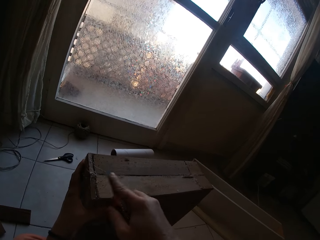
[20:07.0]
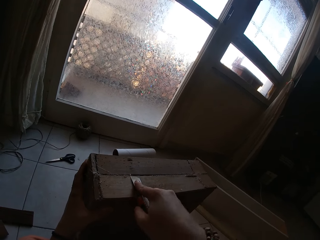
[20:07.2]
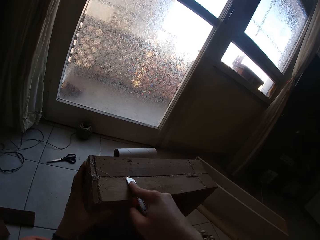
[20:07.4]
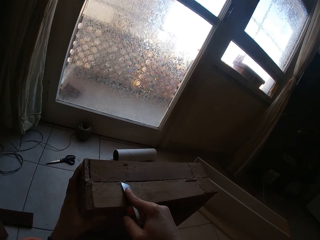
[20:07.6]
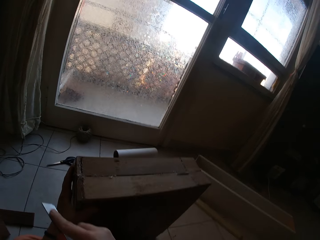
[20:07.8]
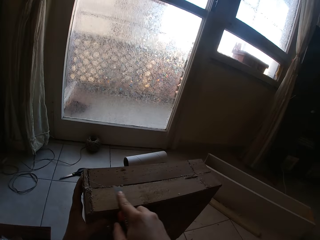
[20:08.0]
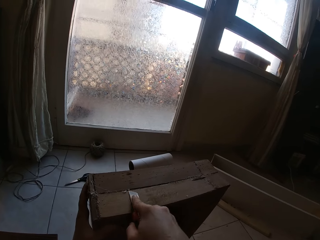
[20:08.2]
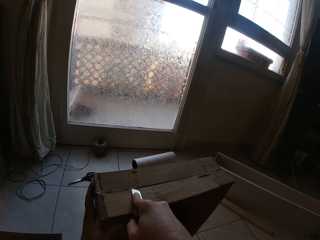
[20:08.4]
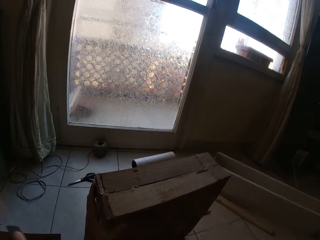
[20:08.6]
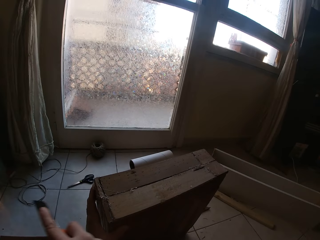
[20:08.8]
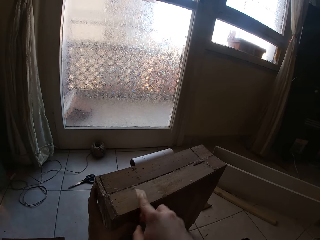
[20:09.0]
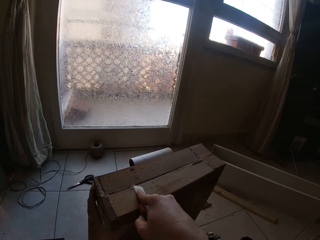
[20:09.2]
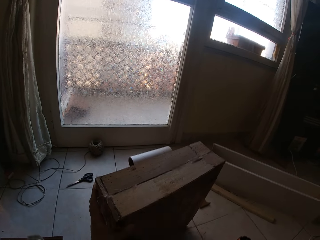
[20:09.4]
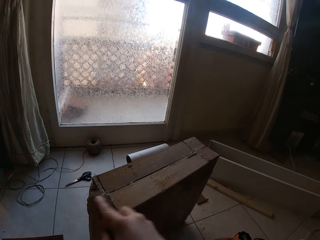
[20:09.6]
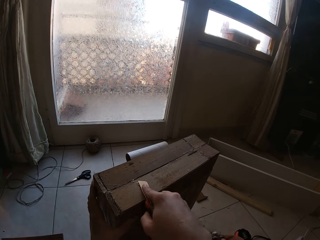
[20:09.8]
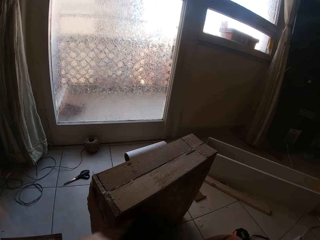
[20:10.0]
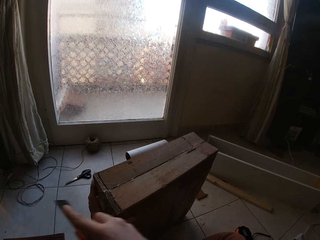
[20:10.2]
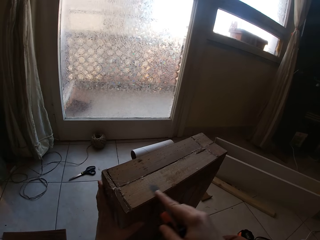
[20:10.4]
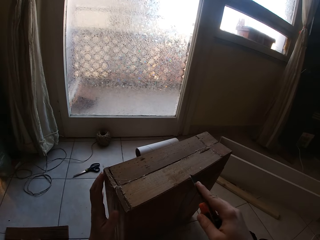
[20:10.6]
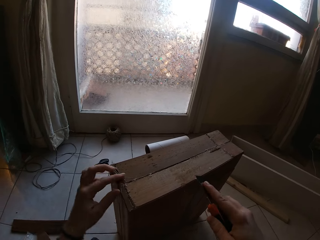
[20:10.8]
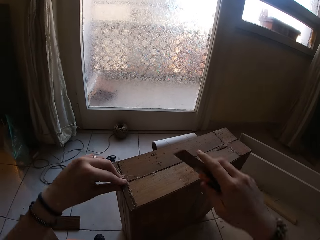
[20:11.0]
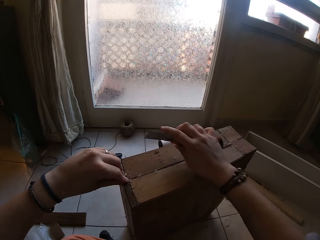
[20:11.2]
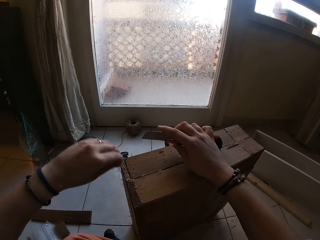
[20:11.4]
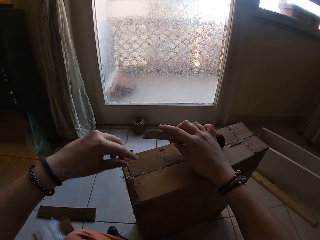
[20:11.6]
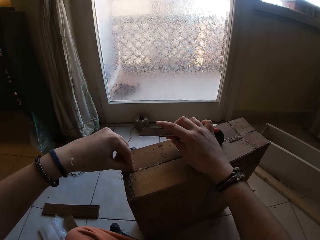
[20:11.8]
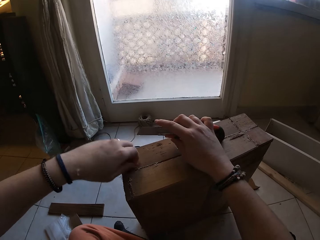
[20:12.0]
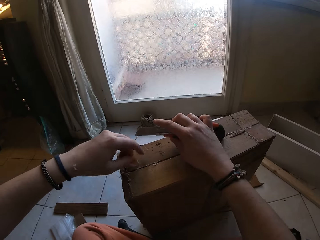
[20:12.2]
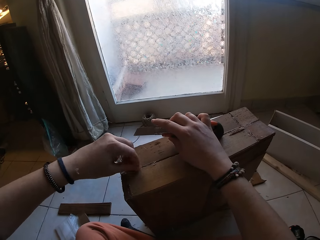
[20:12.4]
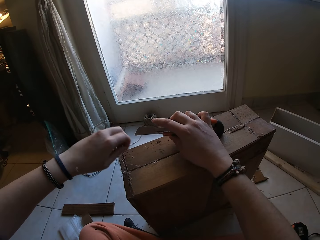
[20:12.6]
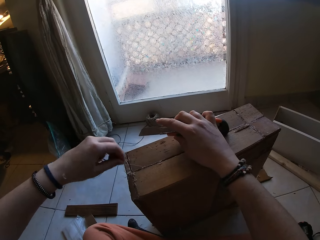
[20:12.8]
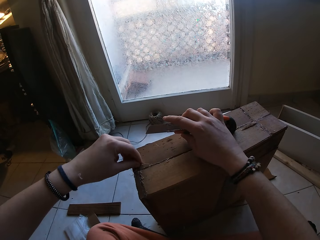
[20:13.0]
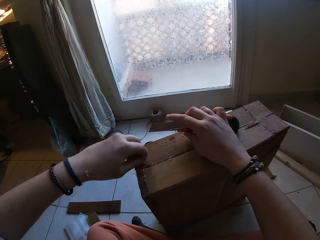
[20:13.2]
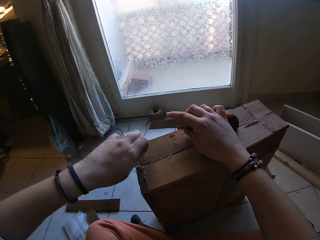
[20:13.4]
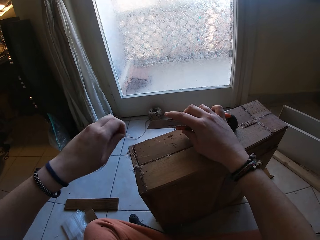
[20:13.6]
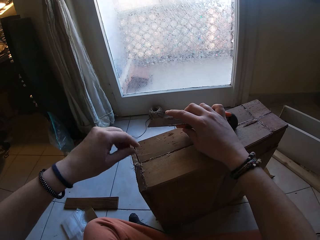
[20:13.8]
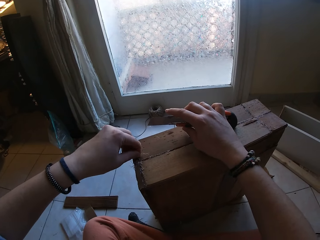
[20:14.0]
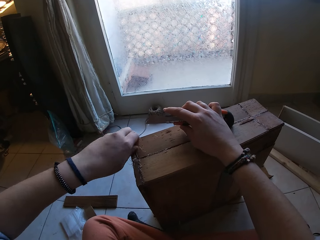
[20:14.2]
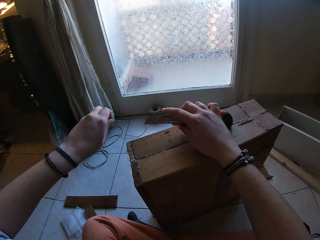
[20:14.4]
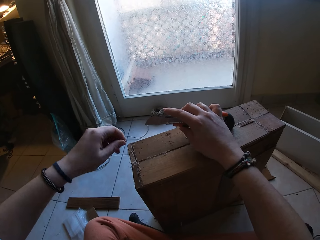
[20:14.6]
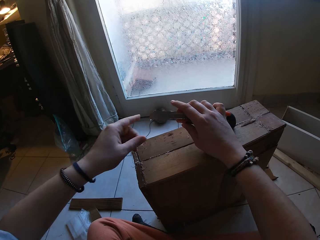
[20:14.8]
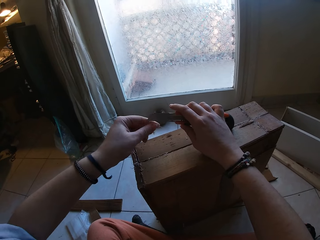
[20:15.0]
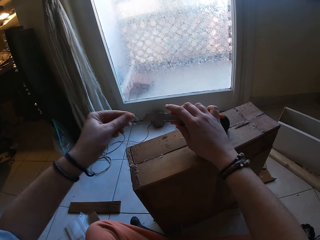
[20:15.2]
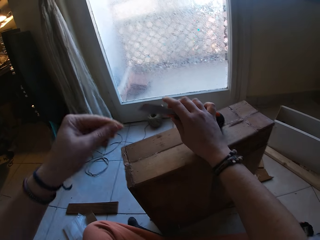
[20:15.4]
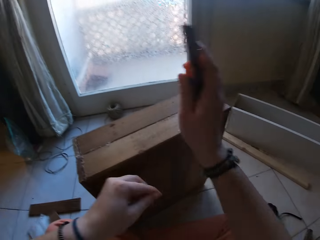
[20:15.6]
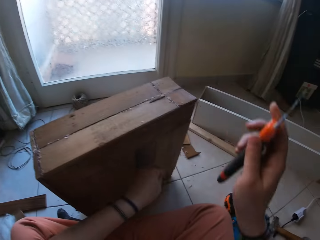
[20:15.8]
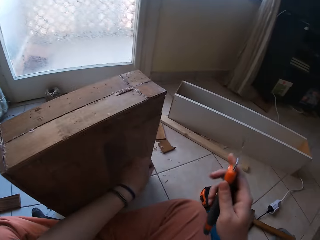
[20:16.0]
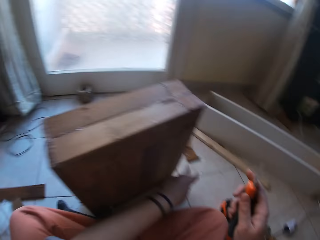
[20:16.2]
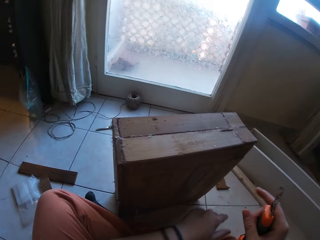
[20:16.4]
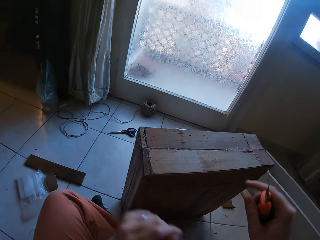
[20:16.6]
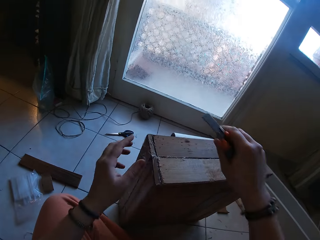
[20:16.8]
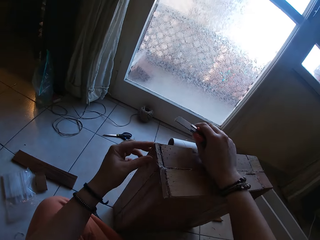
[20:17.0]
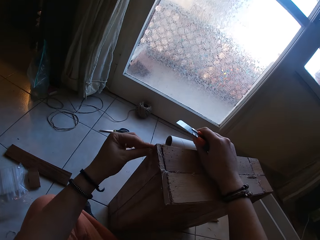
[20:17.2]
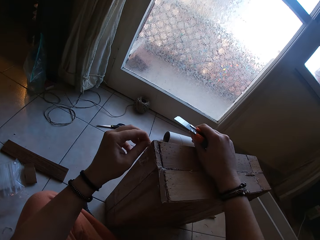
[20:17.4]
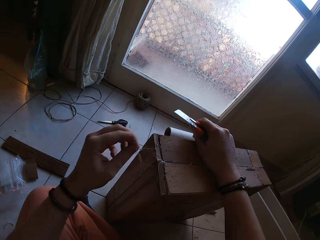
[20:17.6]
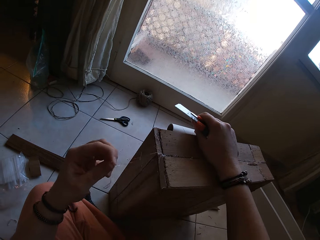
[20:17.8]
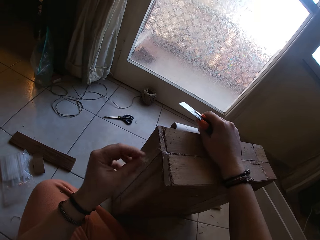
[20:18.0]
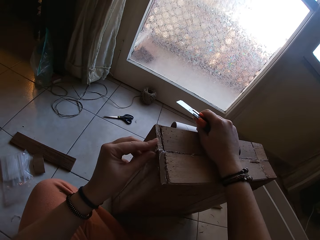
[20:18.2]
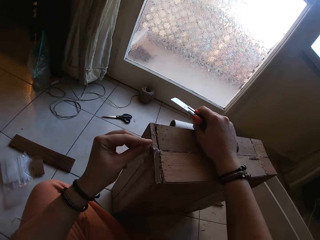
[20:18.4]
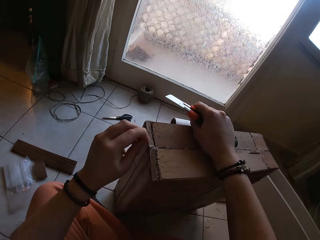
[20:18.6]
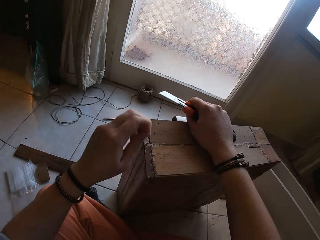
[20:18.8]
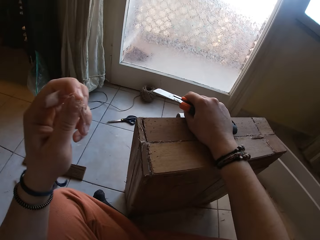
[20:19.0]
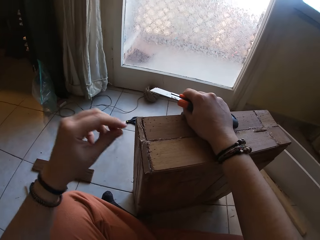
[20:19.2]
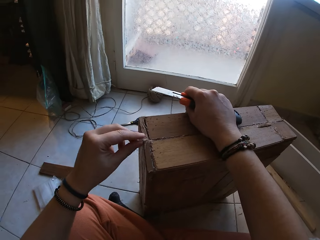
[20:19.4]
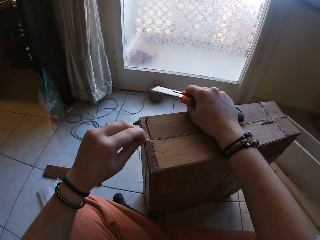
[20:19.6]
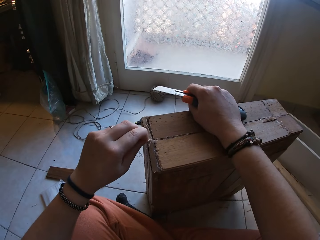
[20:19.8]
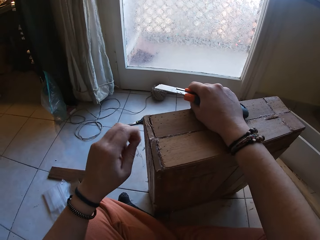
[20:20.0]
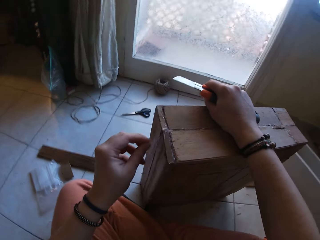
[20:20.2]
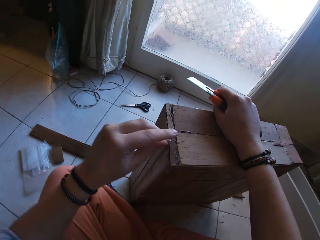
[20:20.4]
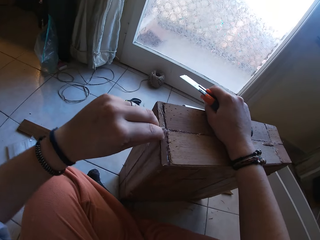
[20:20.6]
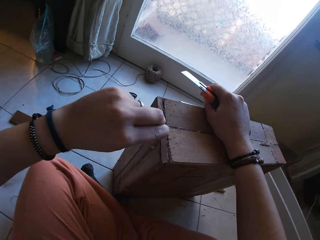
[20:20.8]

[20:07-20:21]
The camera wearer removes the cutter from the pieces of wood with her right hand. She places her right hand on the pieces of wood. She removes the dirt on the pieces of wood with her left hand. She removes the dirt from the cutter with her left hand. She drops the dirt on the floor with her left hand. She places her right hand on the pieces of wood. She removes the dirt on the pieces of wood with her left hand.

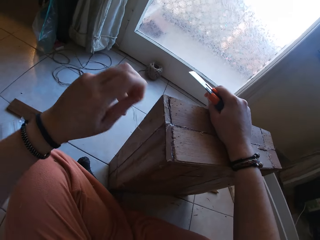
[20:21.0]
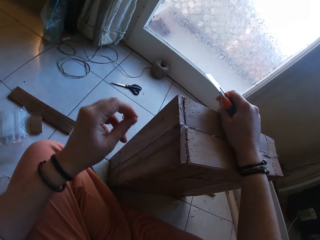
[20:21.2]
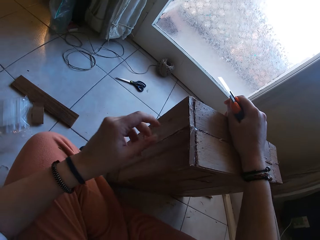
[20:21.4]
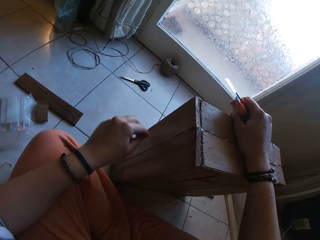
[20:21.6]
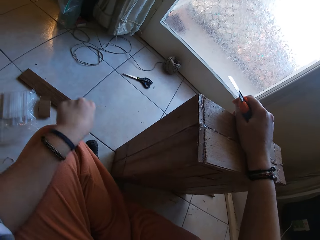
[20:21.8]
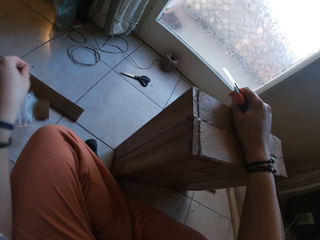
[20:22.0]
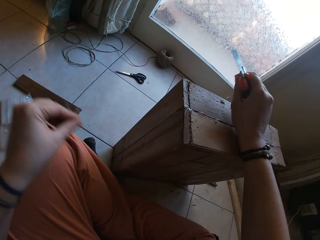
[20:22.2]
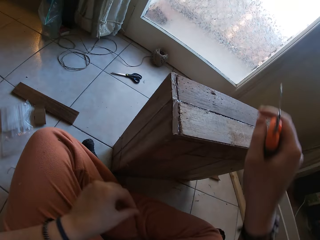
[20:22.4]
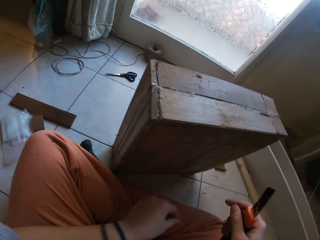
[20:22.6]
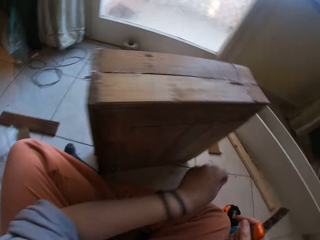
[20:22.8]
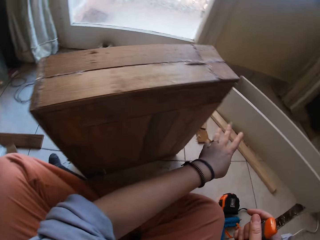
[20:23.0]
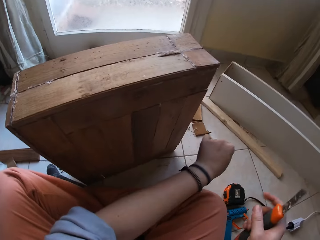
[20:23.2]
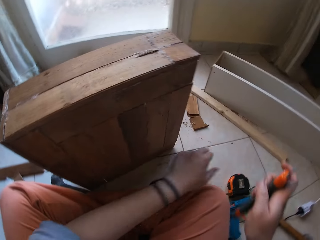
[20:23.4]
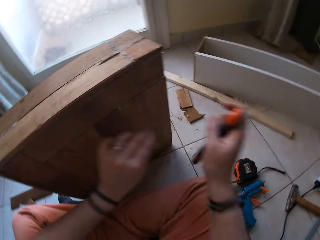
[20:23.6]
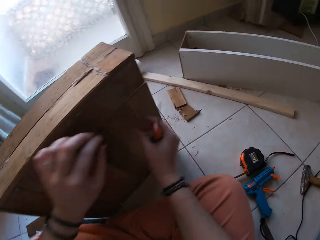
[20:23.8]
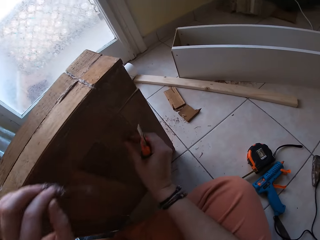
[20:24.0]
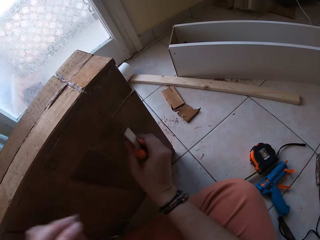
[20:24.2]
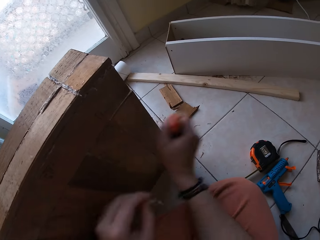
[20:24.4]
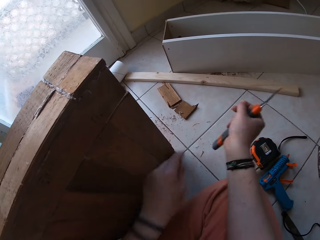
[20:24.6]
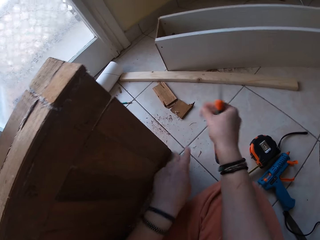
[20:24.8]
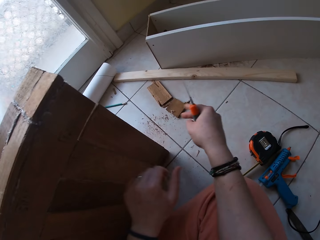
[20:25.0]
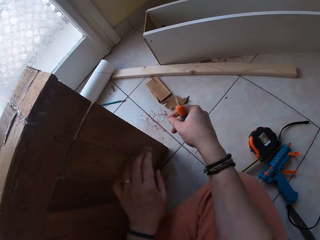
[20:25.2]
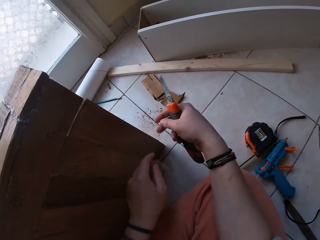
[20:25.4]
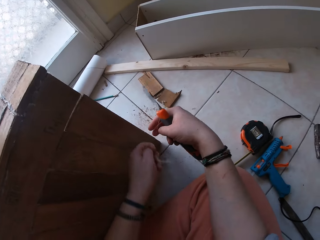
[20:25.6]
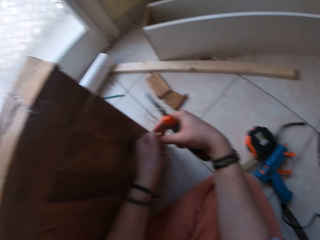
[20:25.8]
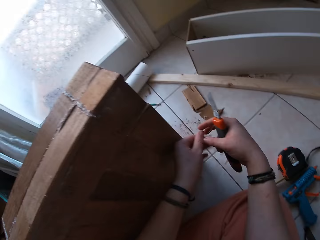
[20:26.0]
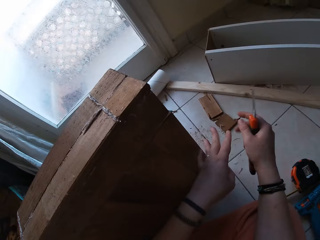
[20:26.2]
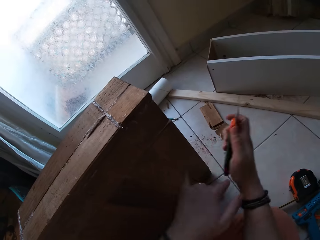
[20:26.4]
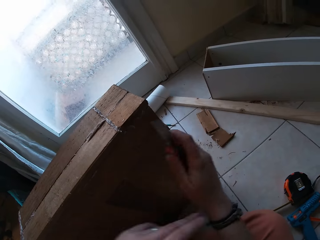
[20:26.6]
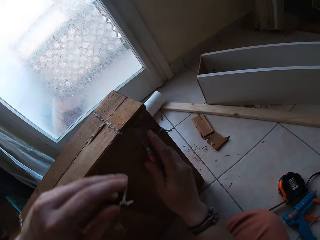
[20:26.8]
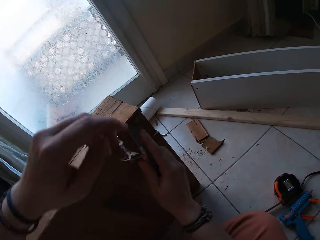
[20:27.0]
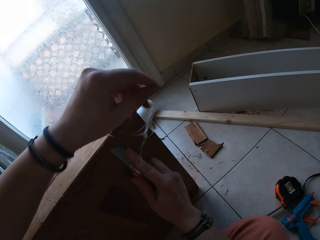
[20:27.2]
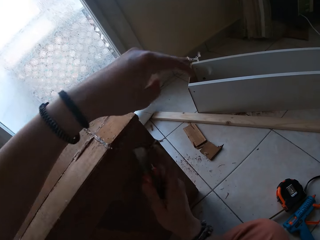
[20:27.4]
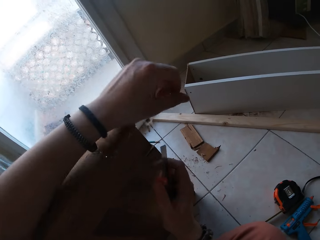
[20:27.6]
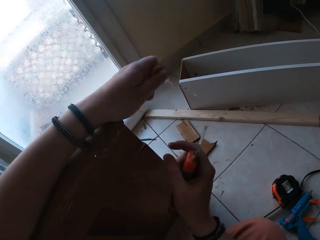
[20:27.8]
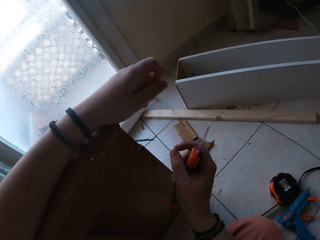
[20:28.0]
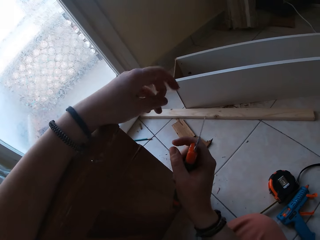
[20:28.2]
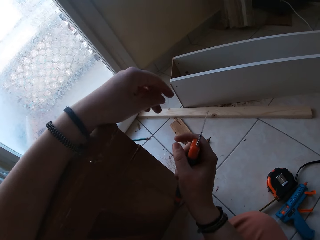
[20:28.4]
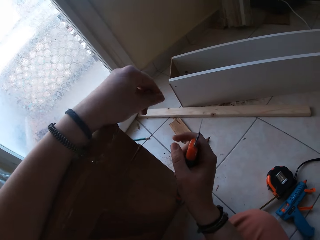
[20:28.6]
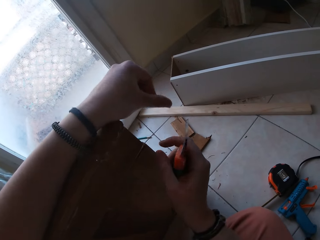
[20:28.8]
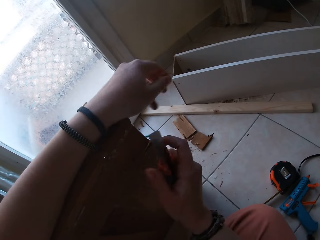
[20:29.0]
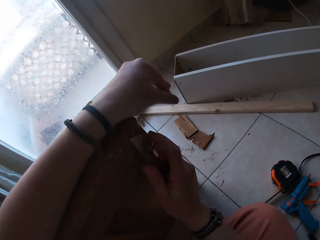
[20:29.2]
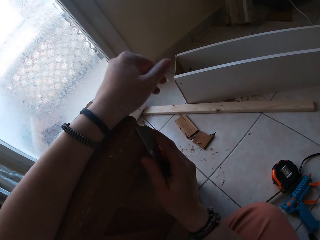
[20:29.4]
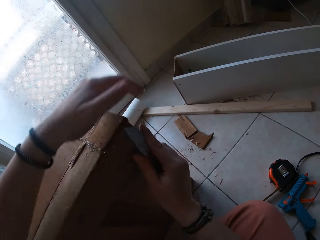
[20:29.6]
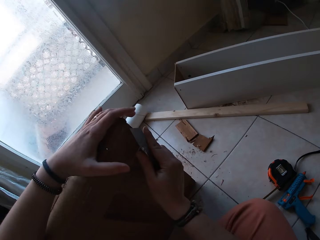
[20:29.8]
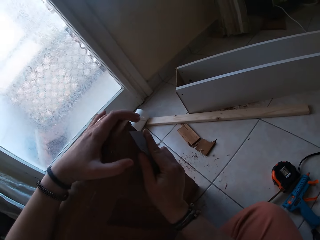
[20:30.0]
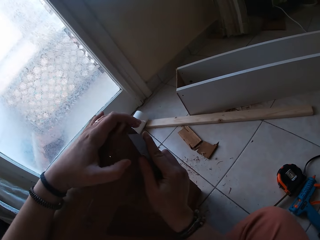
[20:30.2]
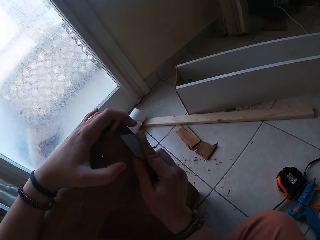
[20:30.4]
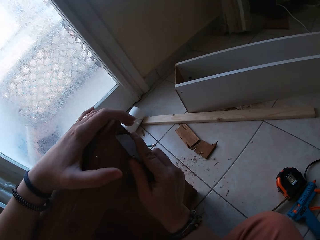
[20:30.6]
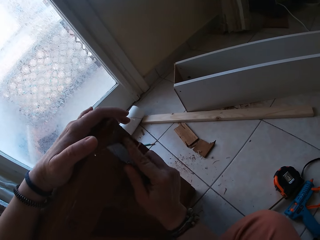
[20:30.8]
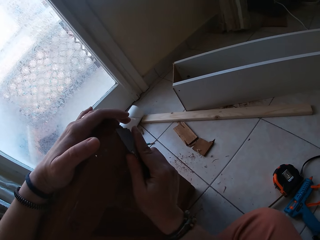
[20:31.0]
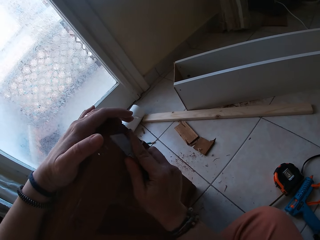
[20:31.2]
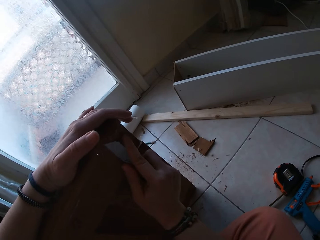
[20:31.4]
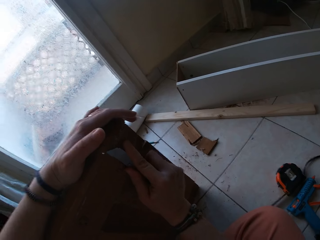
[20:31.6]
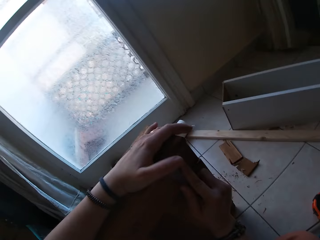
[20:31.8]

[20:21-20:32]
The camera wearer removes her right hand from the pieces of wood. She drops the dirt on the floor with her left hand. She removes dirt from the pieces of wood with her right hand. She drops the dirt in both hands on the floor. She removes gum in the structure. She scrapes dirt on the pieces of wood with the cutter in her right hand.
